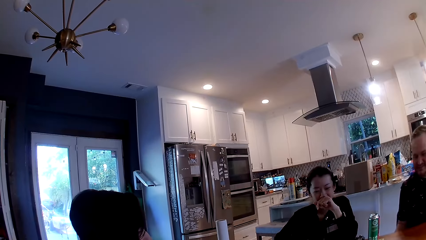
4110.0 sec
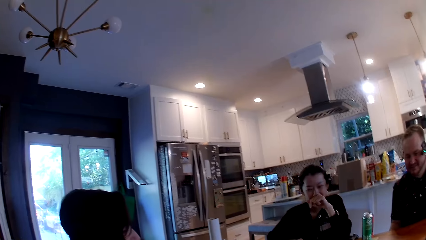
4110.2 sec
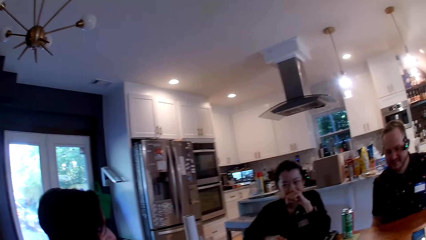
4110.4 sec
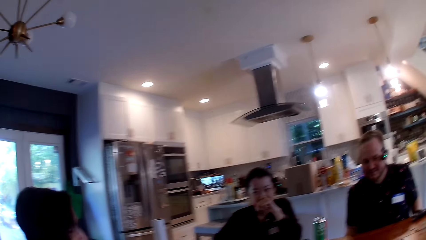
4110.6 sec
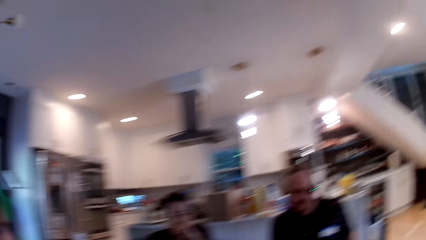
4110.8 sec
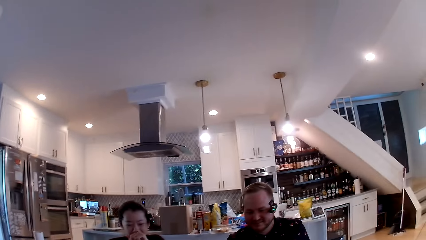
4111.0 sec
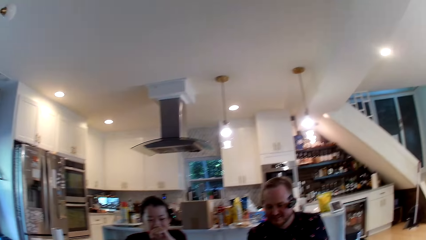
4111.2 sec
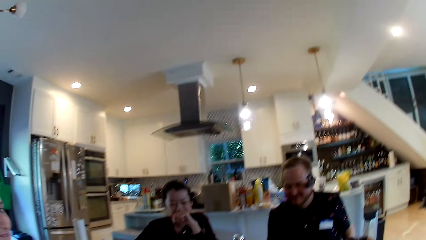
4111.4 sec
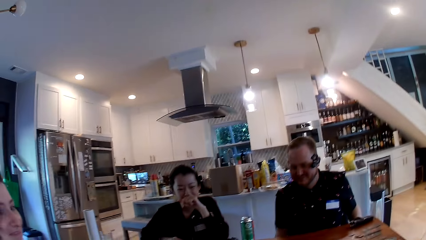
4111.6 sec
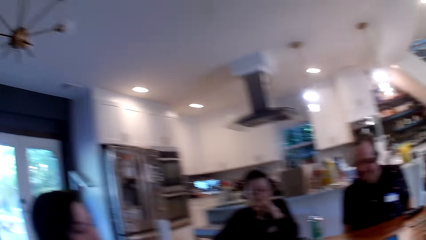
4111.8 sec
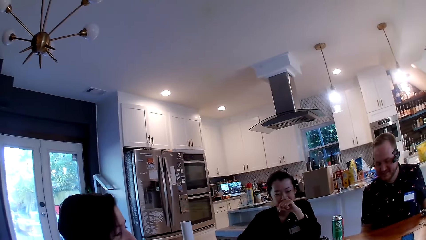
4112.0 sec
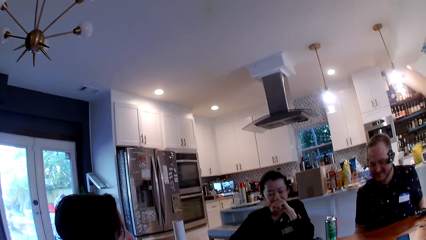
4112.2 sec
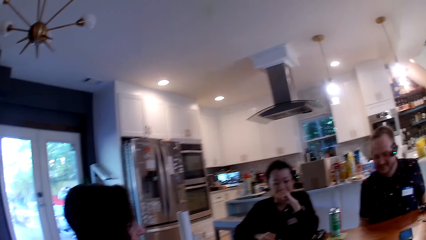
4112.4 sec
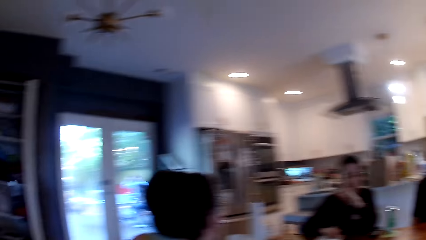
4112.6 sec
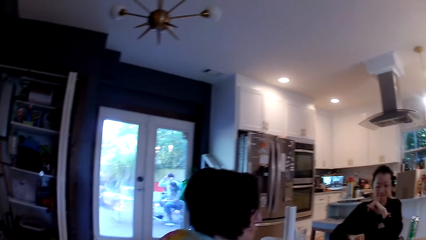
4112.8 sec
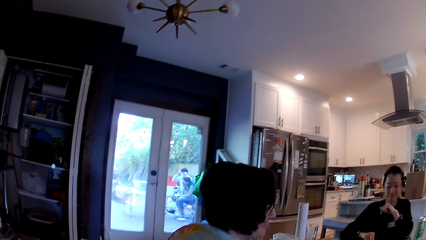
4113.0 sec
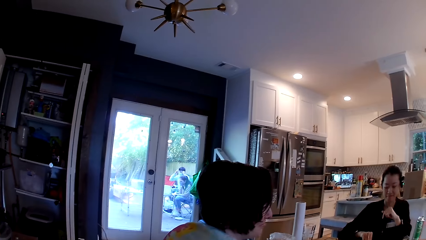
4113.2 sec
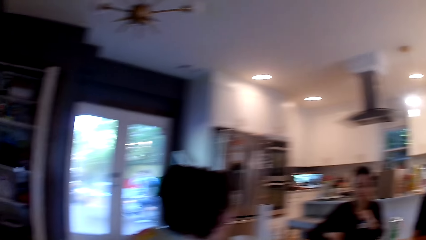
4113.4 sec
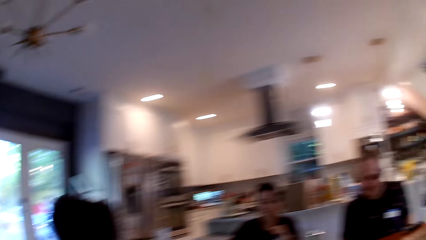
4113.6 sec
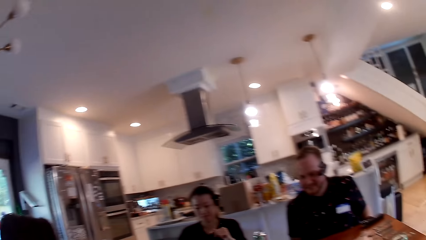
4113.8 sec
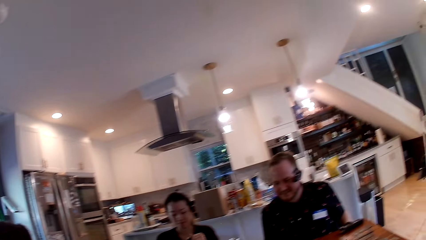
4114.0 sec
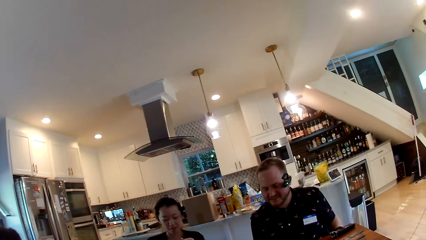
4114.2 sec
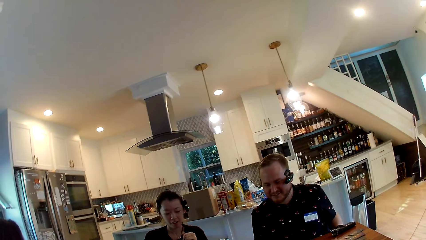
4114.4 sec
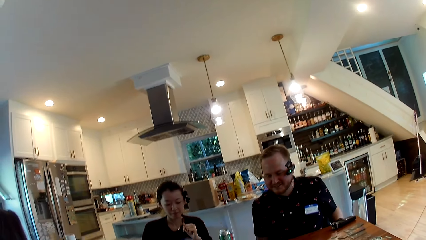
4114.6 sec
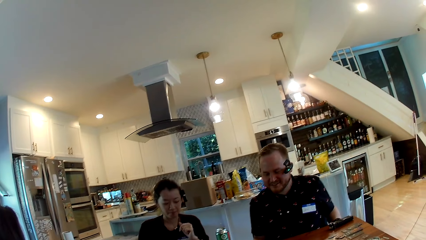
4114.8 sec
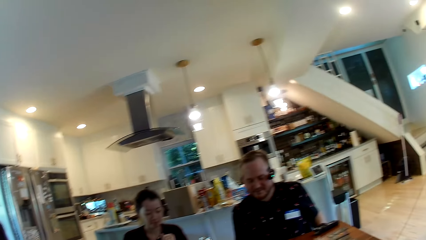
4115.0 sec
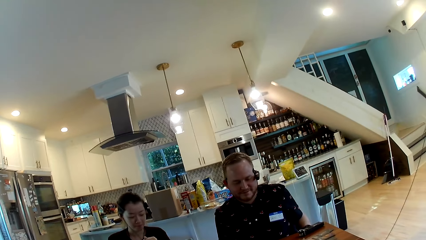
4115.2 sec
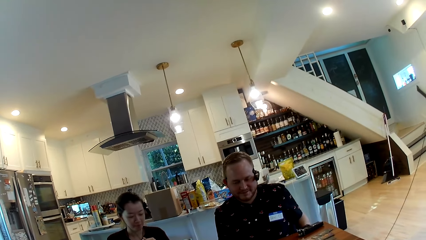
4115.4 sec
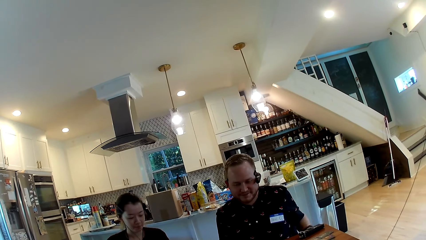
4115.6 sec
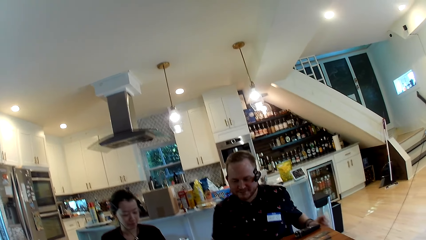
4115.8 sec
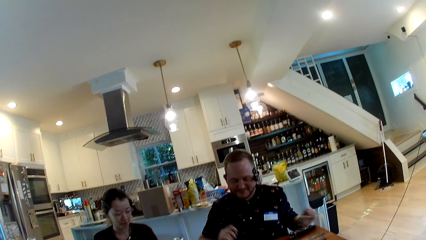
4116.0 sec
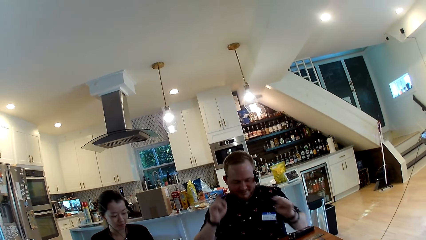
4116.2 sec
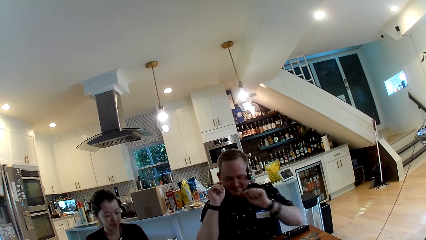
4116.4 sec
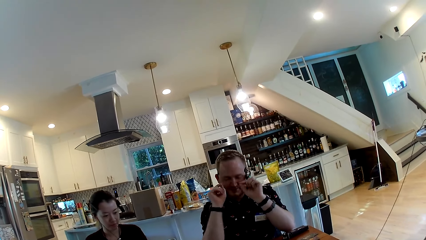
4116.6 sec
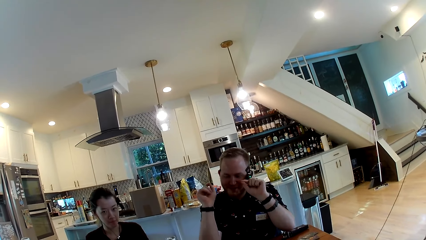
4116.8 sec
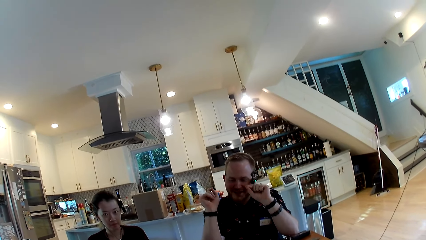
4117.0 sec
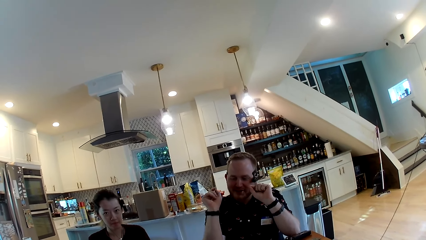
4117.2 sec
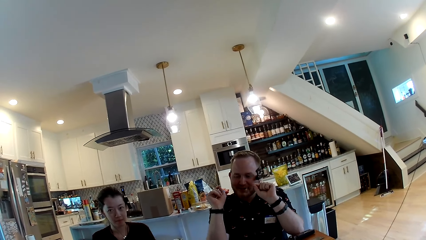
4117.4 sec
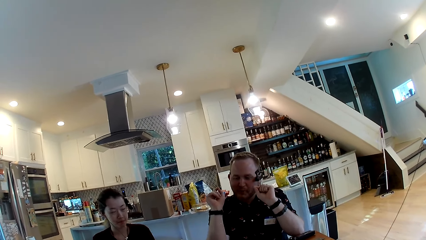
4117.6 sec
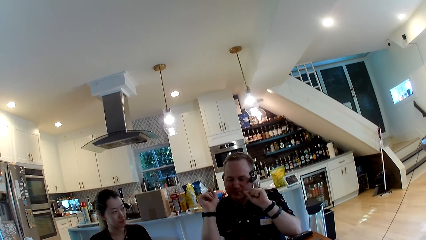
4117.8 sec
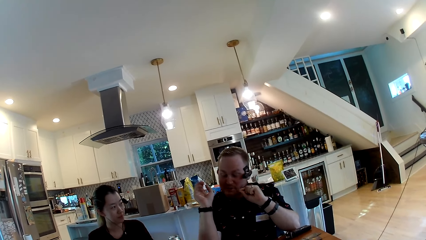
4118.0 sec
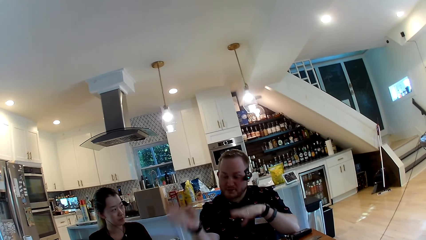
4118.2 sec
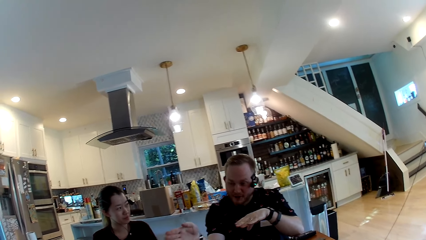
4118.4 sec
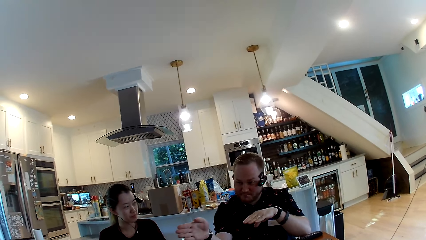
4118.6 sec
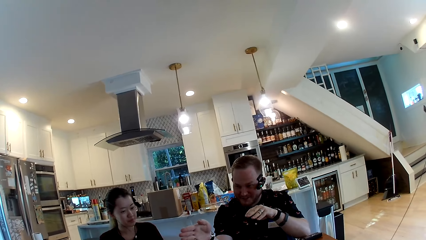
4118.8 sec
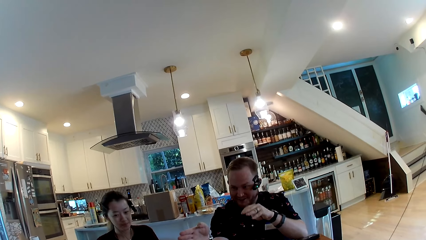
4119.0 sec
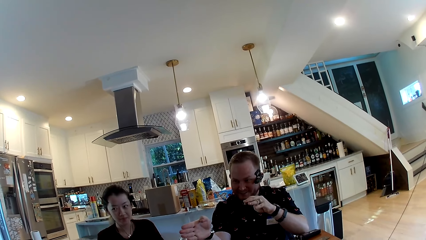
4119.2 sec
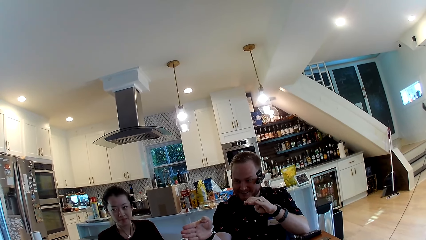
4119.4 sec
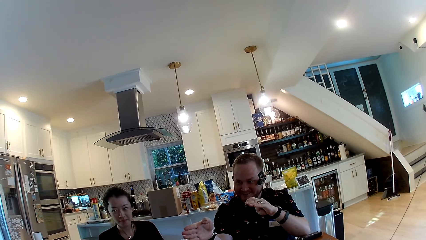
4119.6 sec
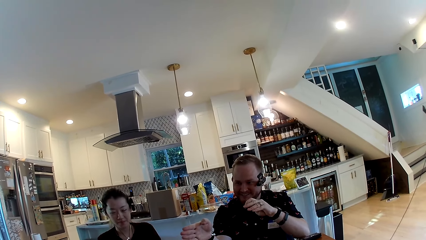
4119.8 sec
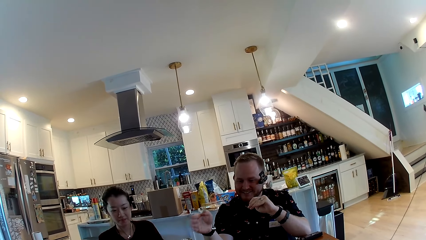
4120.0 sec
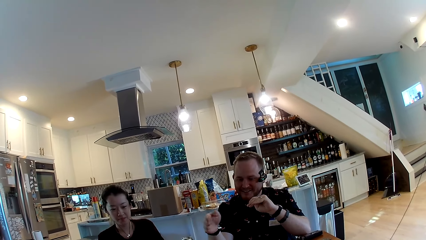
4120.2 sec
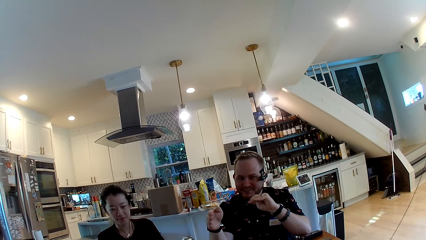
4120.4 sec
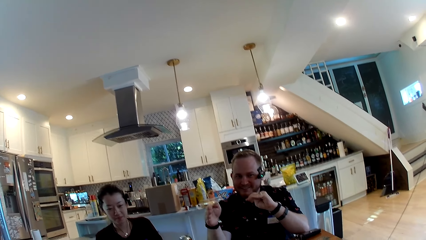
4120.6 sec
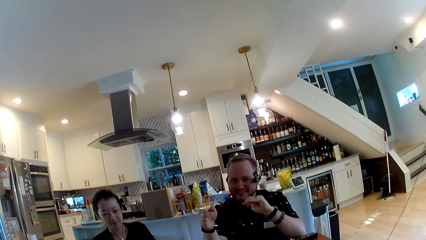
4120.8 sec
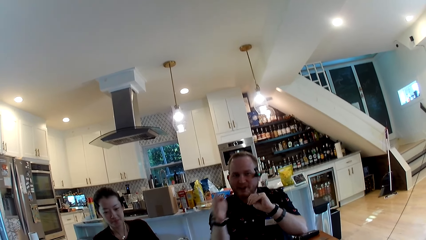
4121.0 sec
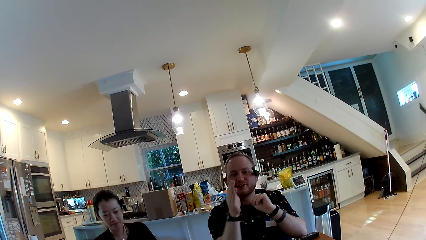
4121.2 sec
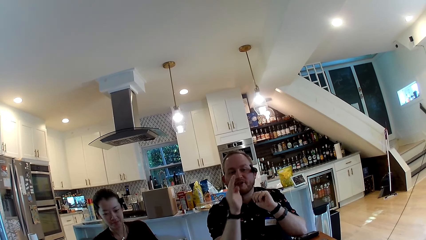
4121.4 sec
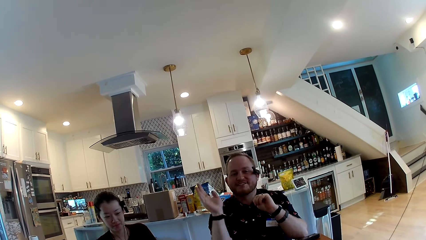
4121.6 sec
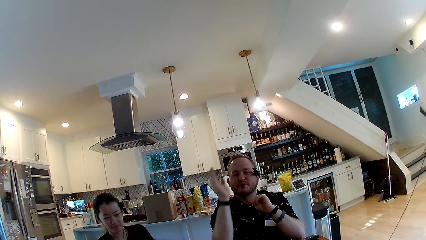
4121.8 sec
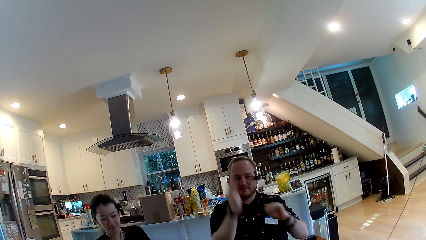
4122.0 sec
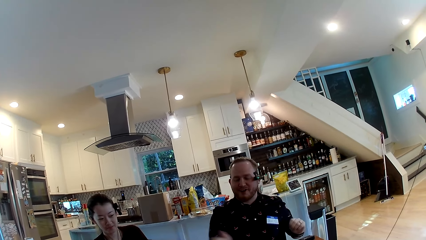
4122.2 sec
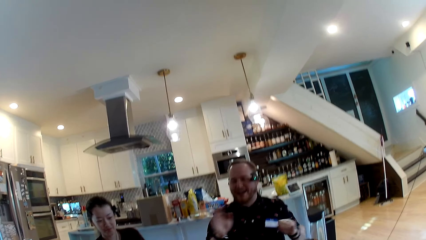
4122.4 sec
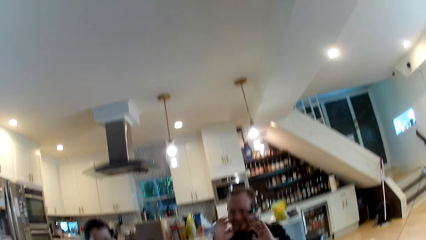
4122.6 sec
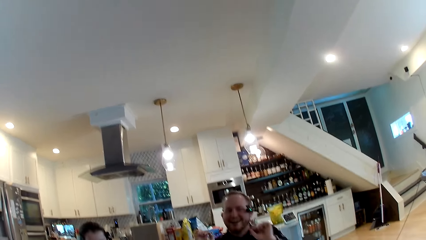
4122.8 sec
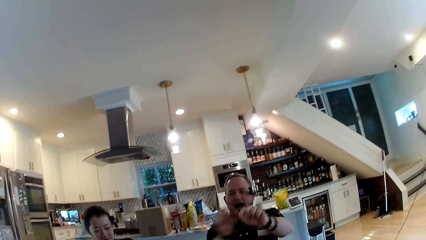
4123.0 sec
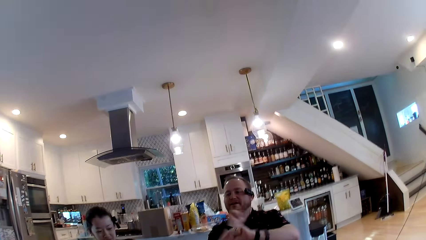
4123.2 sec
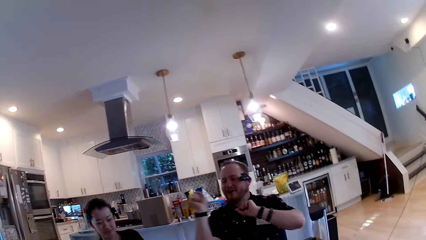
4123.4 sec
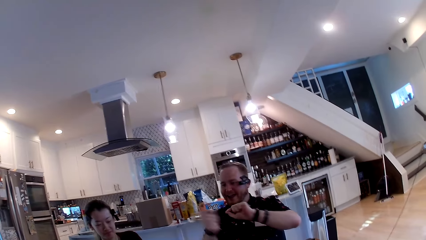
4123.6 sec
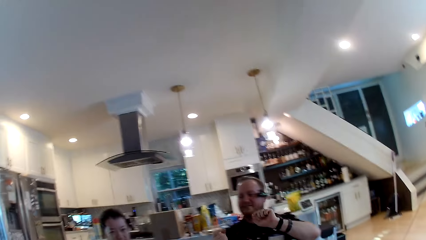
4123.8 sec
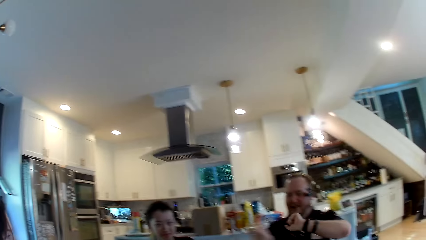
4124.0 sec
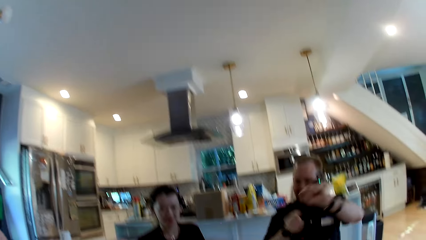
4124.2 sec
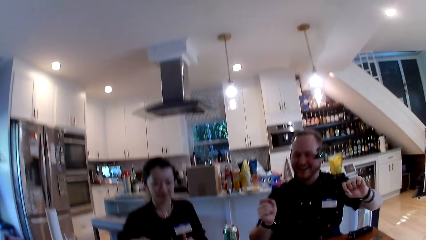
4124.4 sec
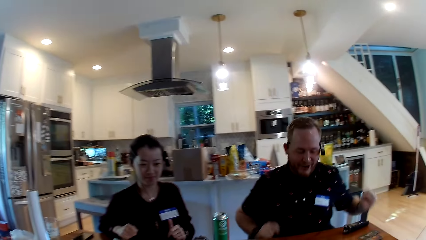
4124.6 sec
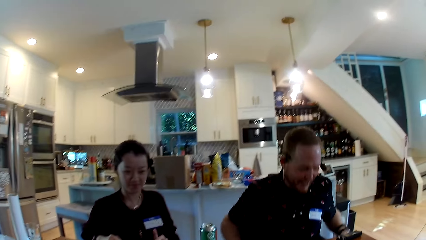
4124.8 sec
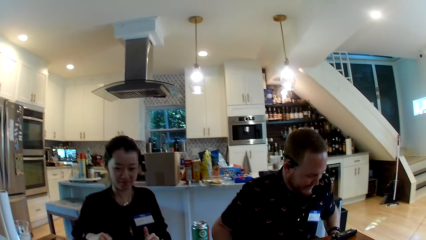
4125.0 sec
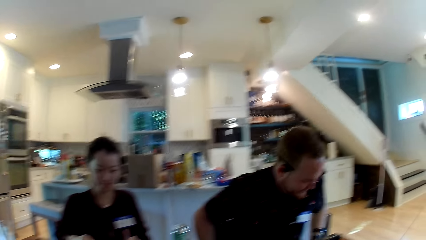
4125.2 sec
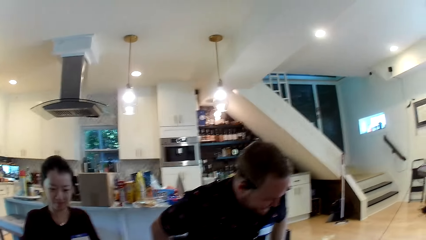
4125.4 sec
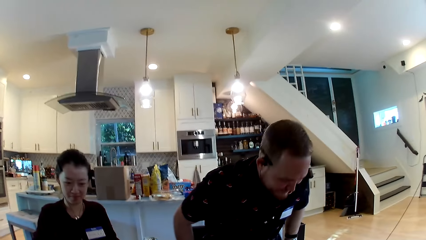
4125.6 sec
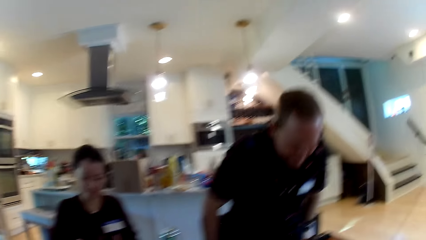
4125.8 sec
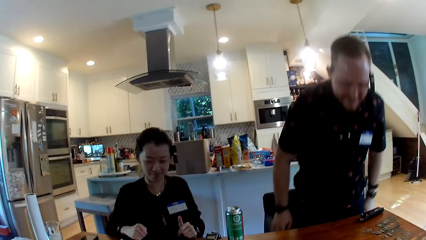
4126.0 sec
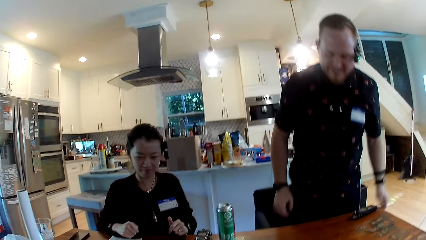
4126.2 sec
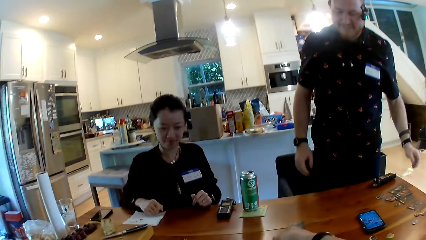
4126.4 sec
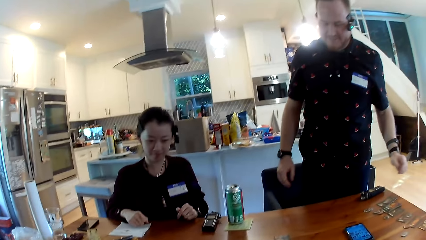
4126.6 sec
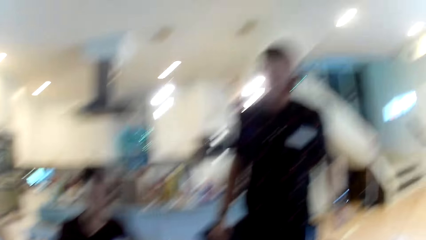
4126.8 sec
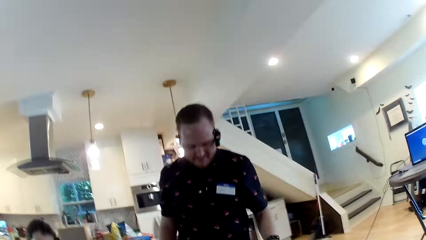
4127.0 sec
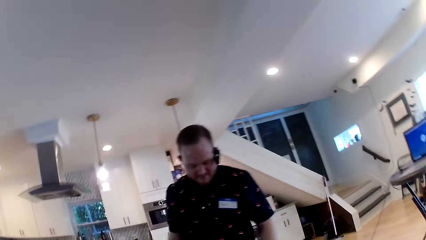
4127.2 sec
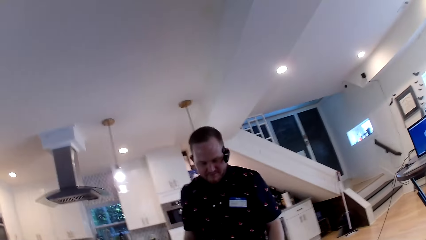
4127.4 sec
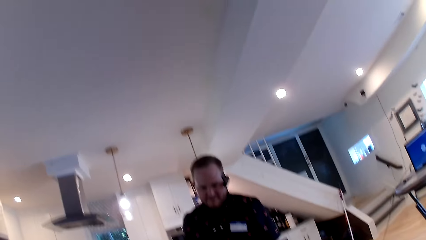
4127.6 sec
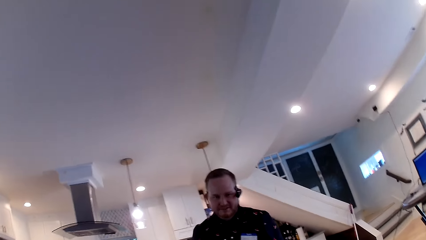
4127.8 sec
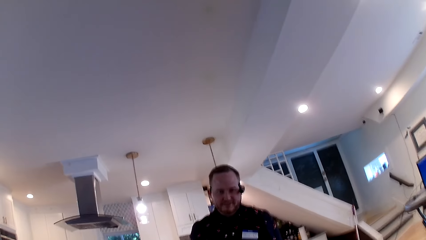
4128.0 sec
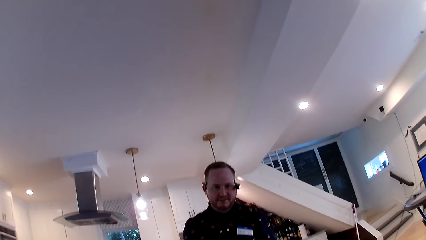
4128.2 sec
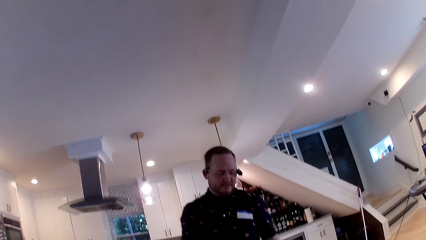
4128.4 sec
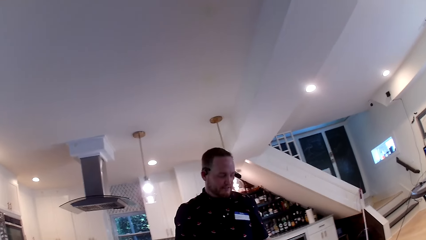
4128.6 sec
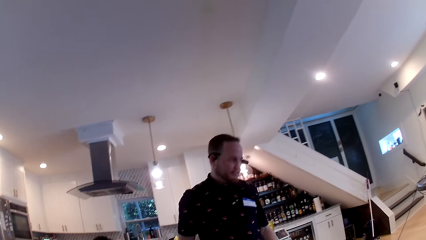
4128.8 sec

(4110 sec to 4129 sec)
The woman removes her left hand from her mouth. The man places his right elbow on the table and places his left elbow on the table. The man converses with another woman. The man stretches both hands towards the other woman. The camera wearer converses with the man and the other woman. The man places both hands on the table. The man stands up from a chair. The man removes both hands from the table.
